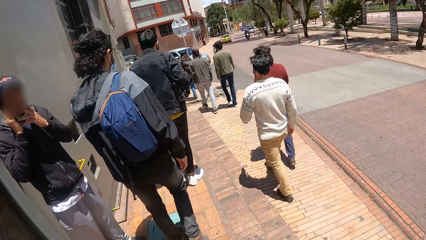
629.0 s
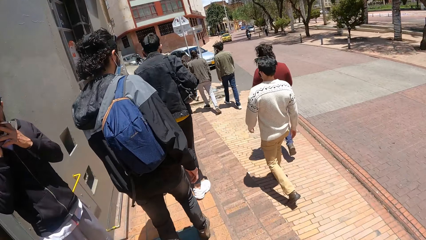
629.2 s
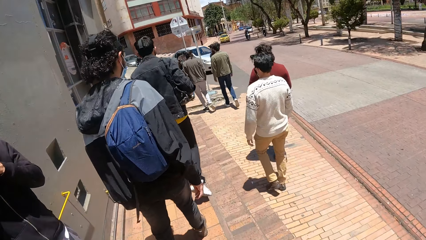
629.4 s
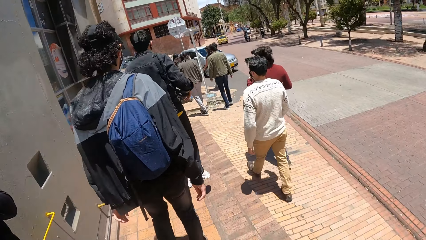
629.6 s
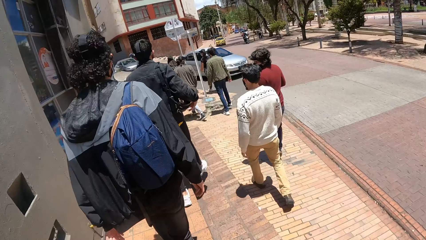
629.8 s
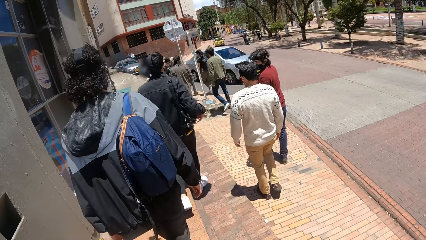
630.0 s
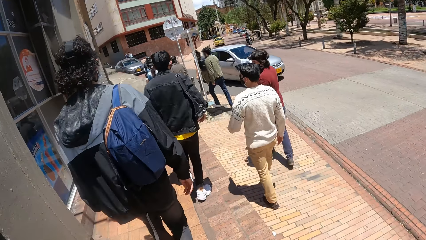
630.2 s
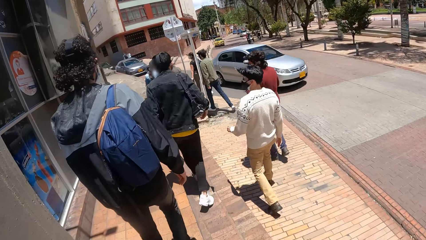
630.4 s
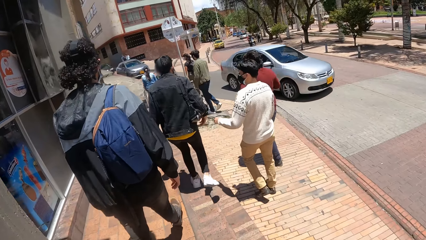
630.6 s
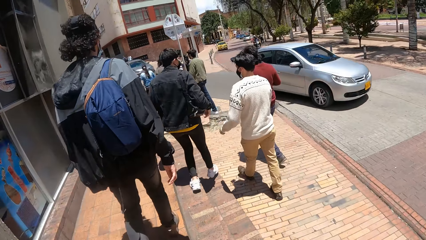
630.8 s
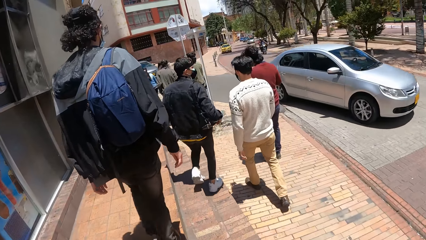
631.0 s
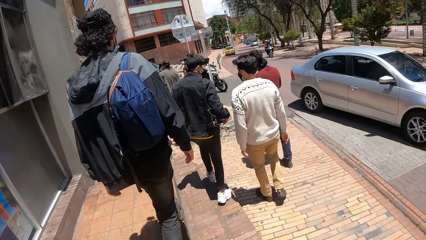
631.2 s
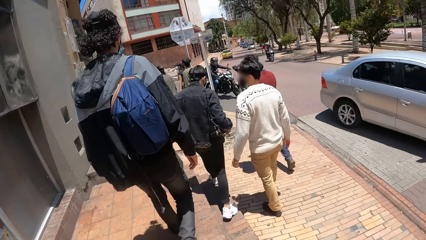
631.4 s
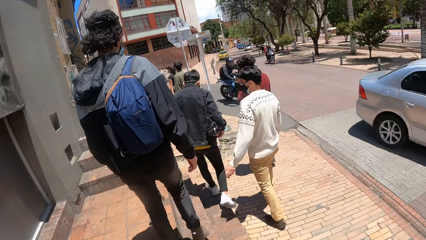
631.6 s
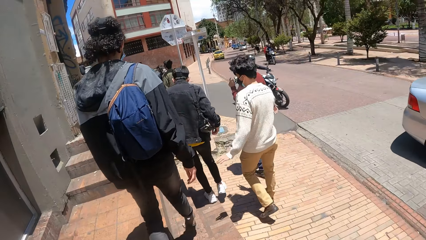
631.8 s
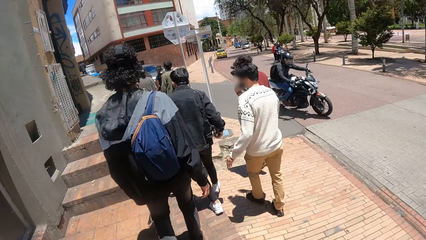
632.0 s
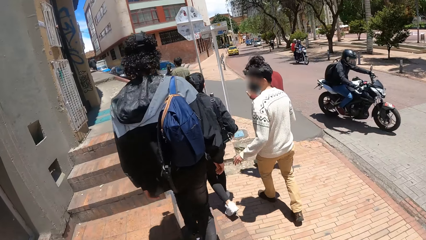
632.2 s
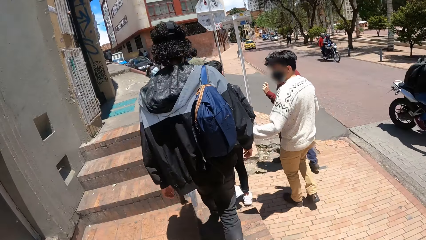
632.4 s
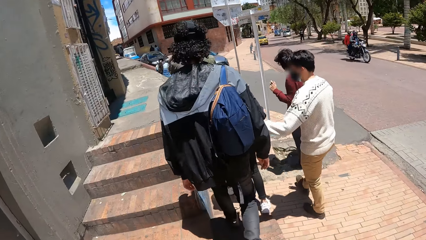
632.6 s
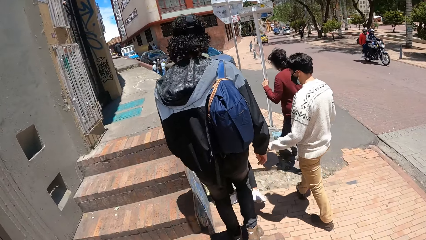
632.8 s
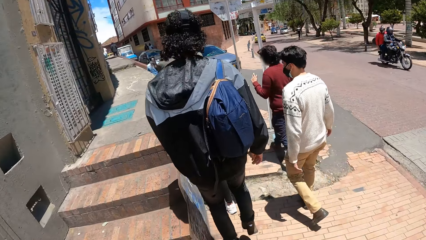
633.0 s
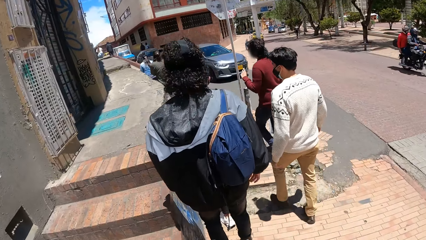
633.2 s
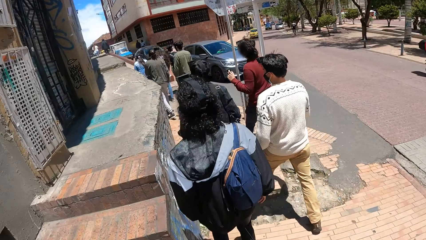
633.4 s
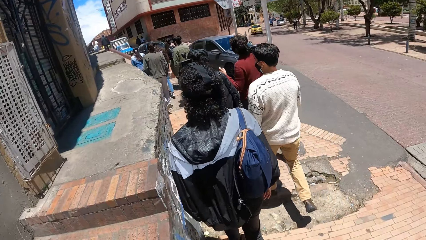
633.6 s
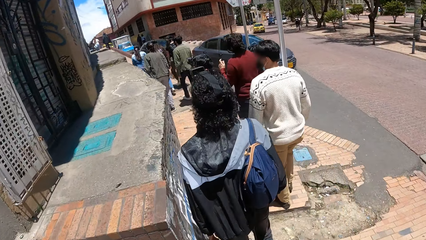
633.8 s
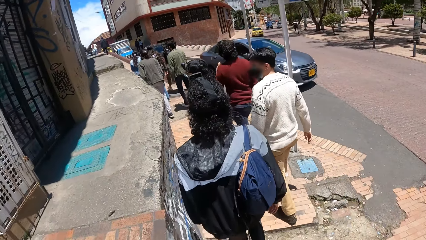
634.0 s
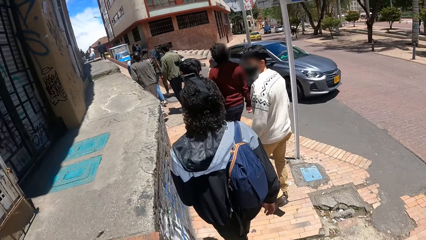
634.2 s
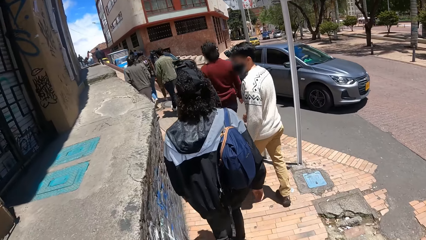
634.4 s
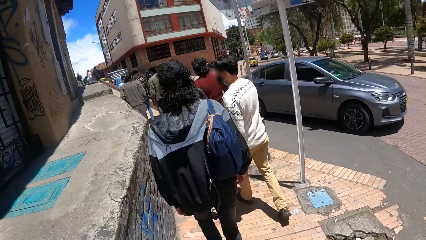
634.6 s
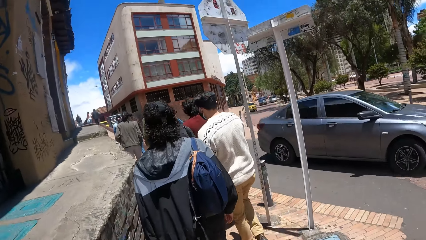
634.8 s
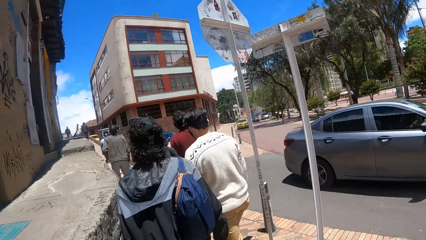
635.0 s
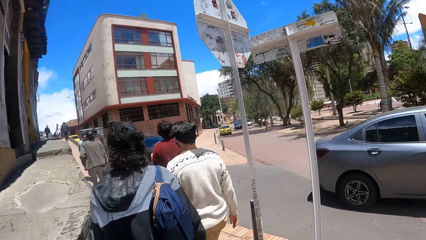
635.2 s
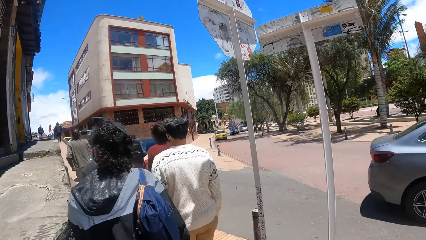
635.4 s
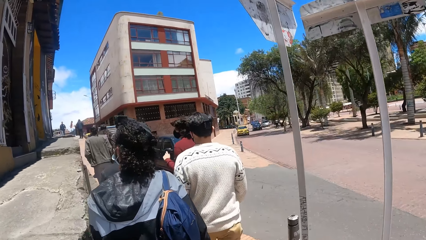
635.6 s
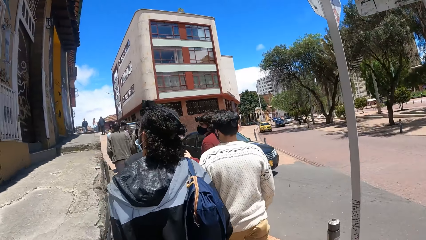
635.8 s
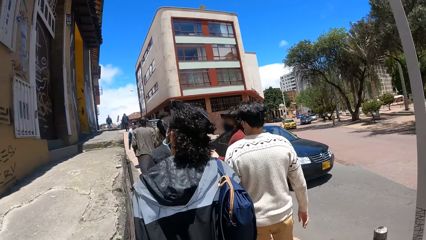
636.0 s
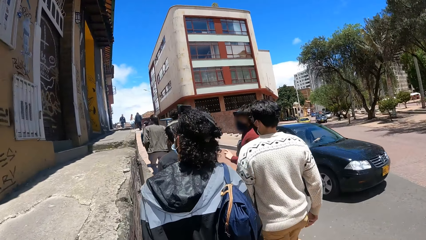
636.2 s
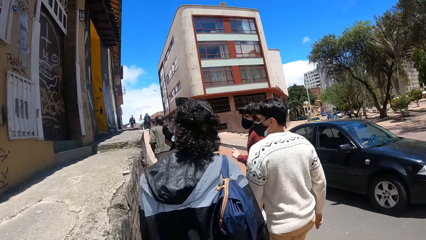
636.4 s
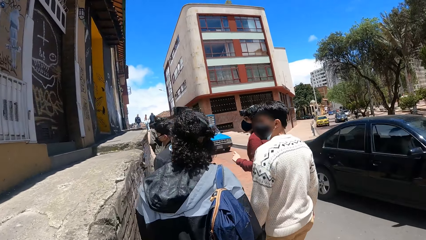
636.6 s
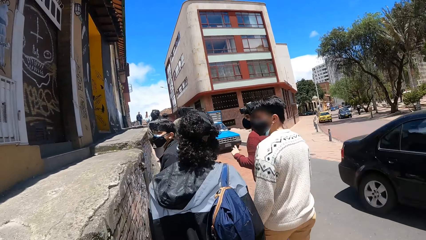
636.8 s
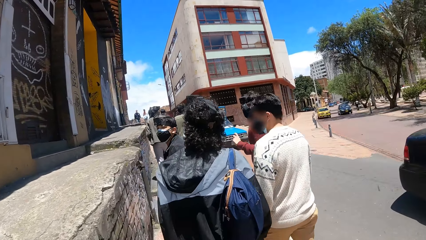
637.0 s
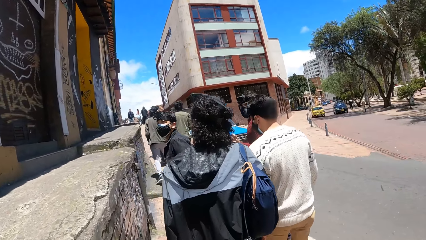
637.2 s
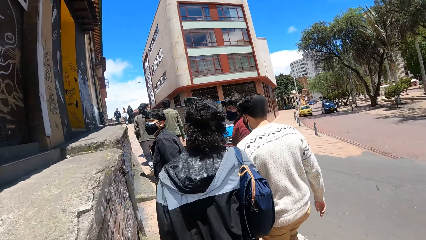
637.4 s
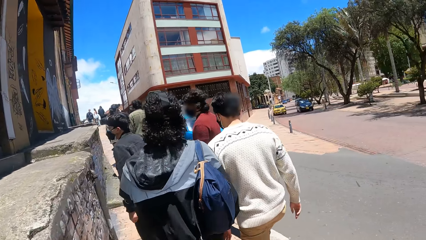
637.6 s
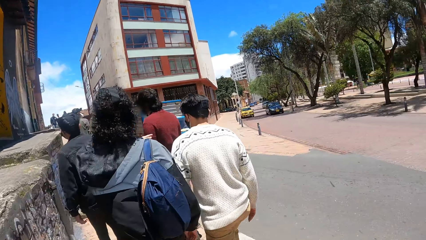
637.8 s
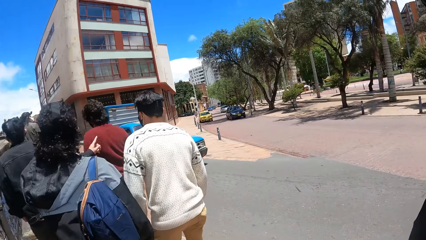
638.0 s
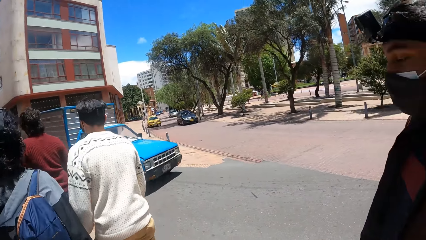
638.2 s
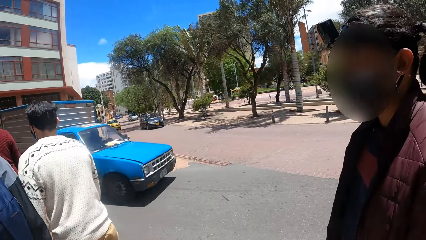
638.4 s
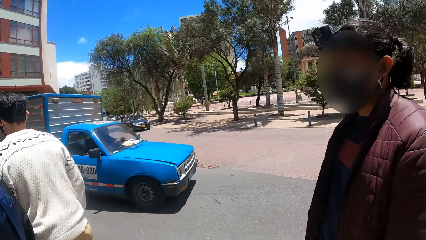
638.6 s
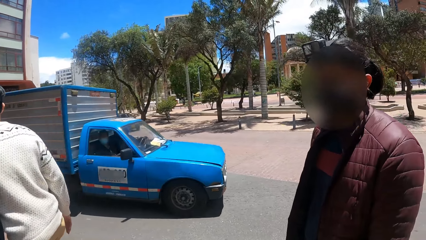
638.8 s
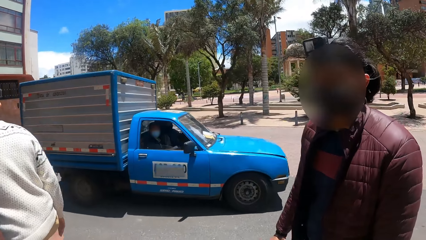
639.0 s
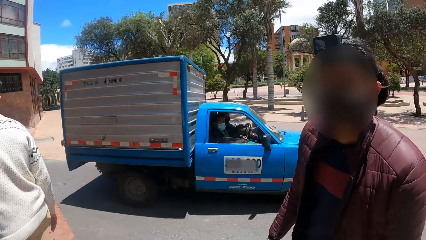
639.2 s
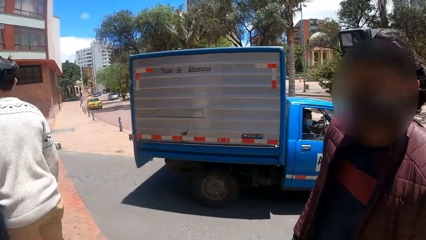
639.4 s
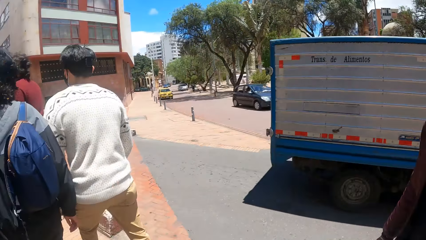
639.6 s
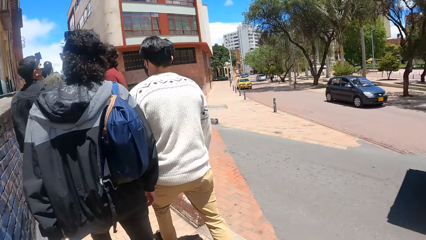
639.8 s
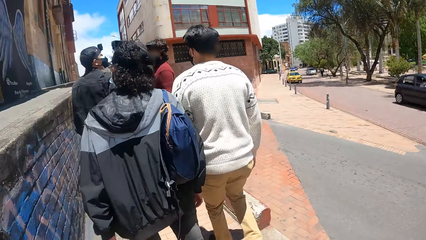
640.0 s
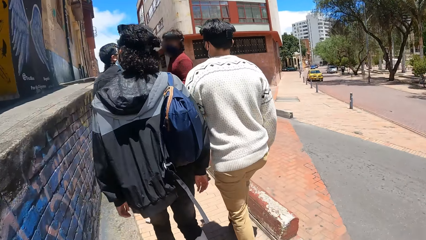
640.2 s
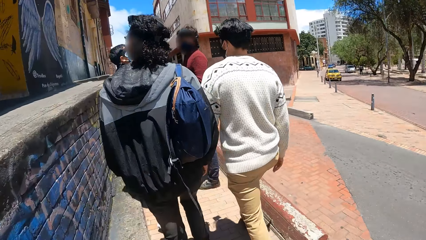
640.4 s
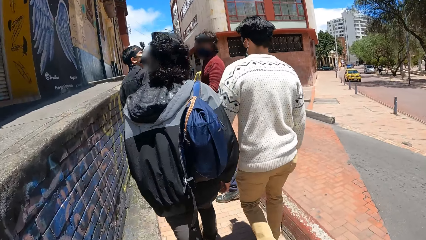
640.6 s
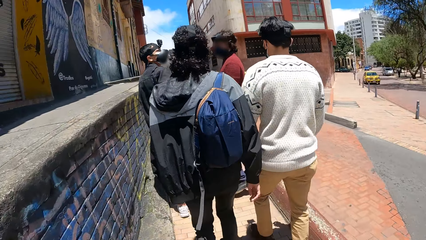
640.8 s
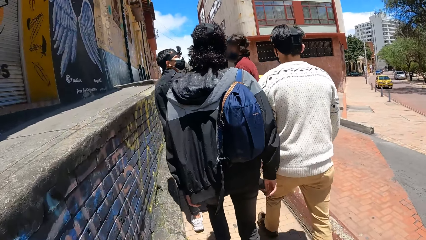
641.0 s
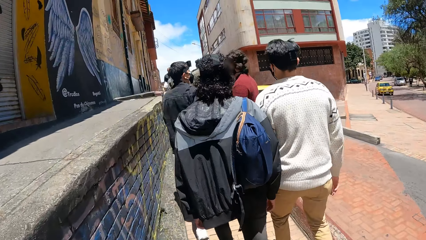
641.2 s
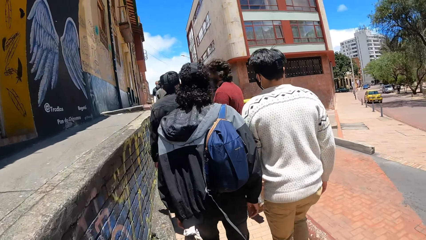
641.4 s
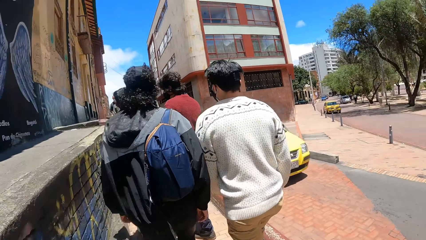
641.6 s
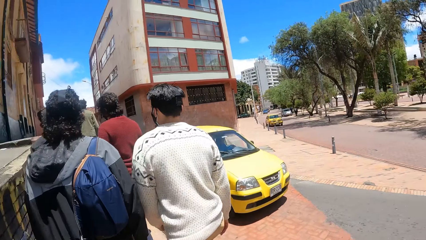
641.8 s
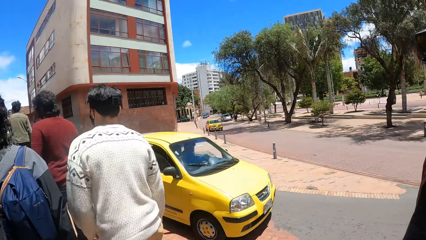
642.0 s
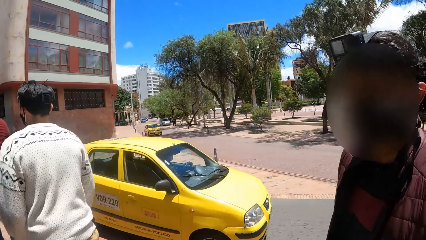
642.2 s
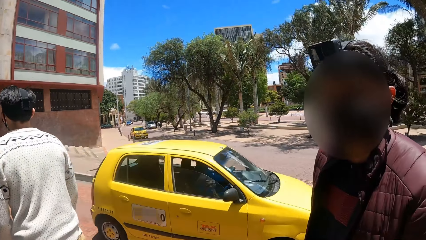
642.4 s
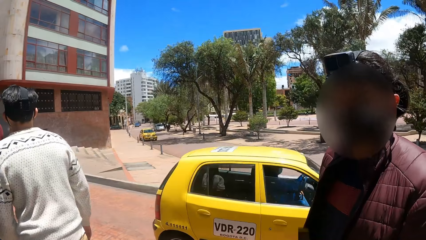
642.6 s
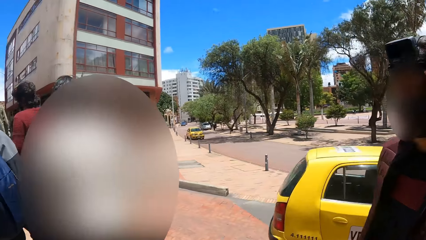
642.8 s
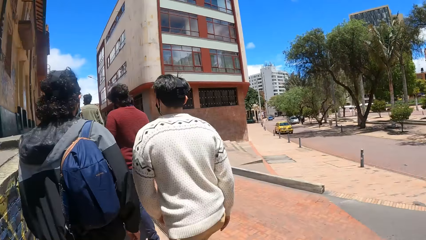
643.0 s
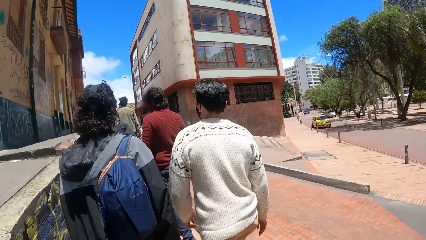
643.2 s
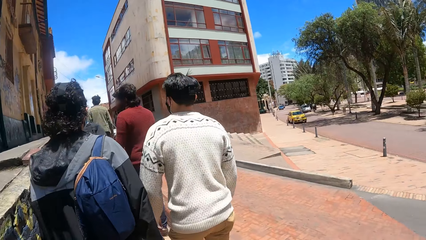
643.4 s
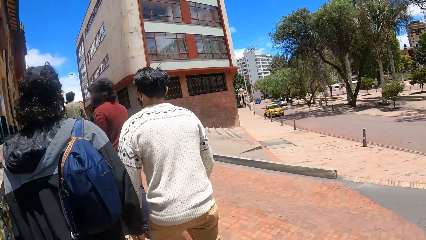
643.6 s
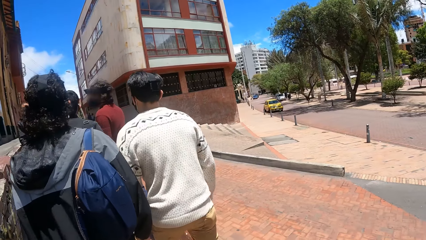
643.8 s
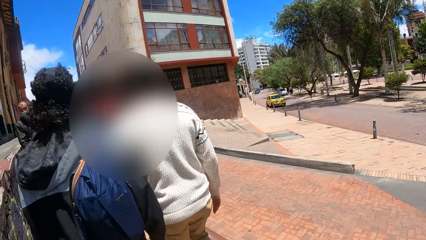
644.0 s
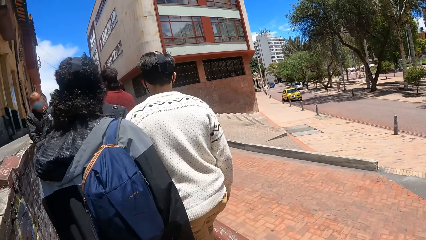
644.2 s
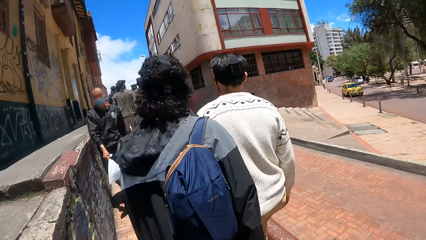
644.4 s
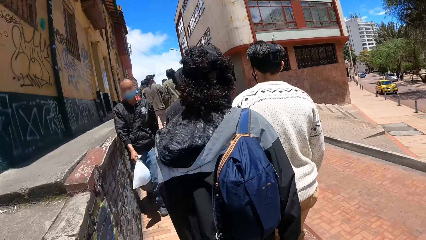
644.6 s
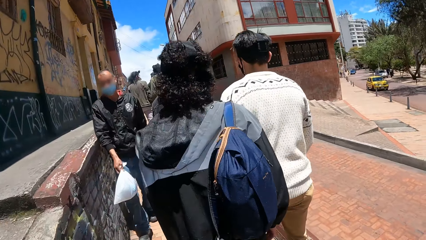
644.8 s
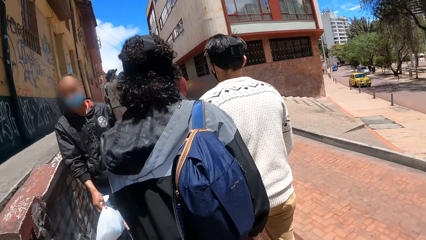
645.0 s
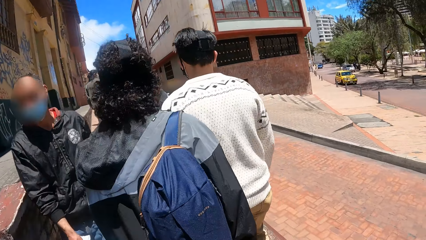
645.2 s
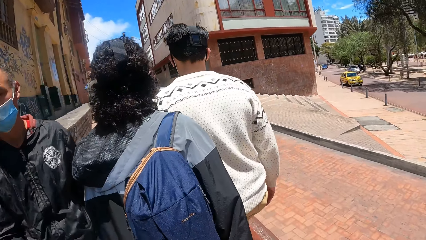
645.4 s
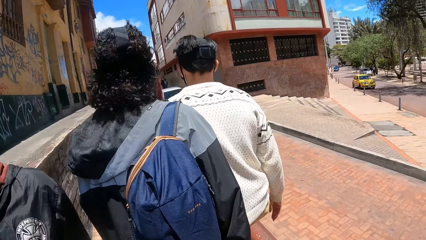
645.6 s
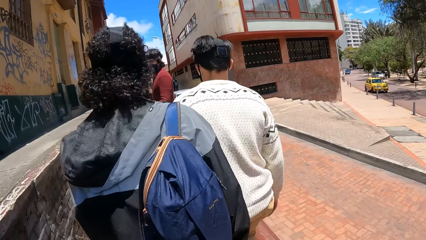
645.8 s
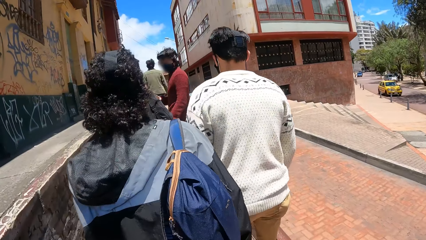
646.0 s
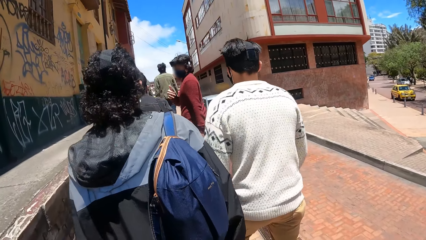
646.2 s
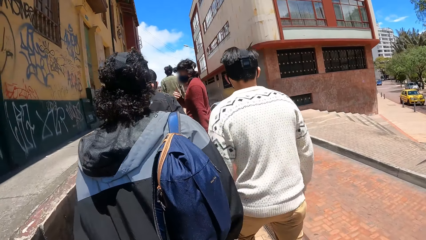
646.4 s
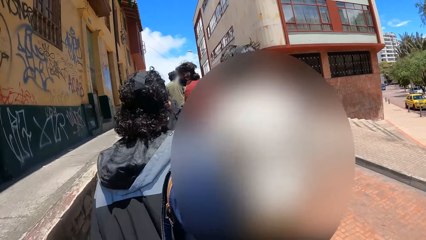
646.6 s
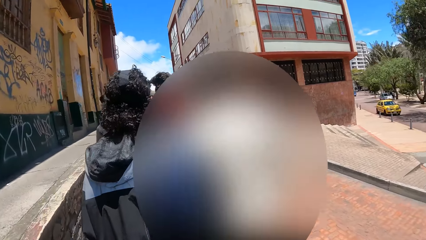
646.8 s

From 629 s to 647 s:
The camera wearer walks on the pavement. They walk on the pavement again. They interact with a person. They walk on the pavement. They look around. They interact with the person. They walk on the pavement. They look around. They walk on the pavement.
